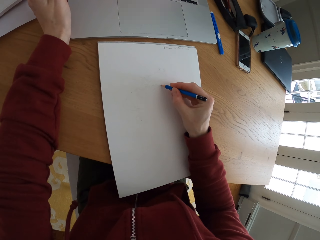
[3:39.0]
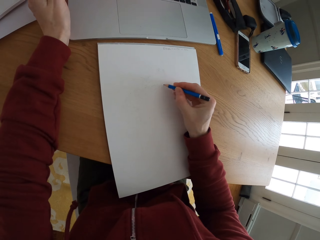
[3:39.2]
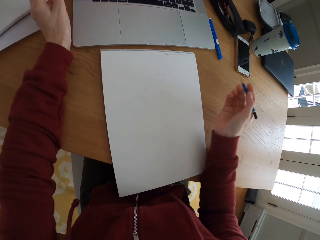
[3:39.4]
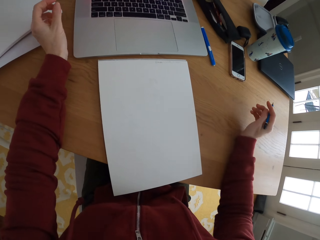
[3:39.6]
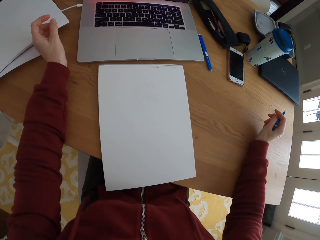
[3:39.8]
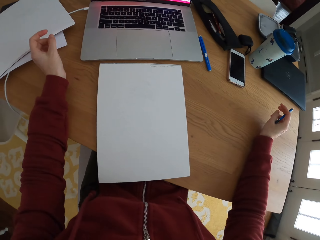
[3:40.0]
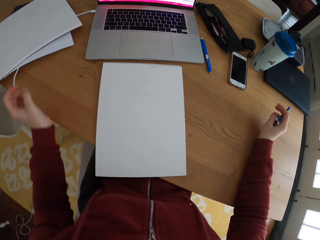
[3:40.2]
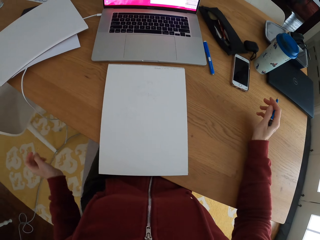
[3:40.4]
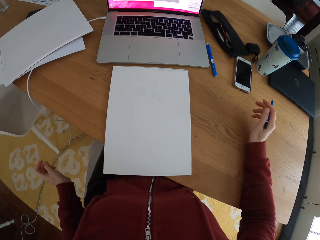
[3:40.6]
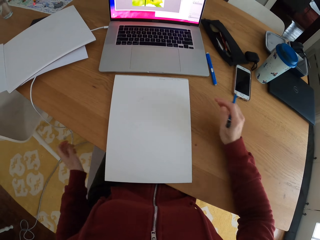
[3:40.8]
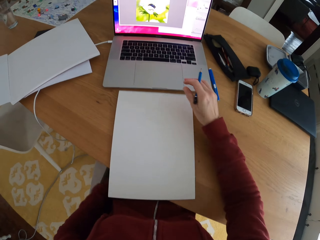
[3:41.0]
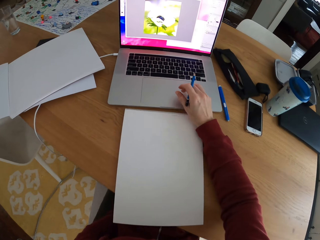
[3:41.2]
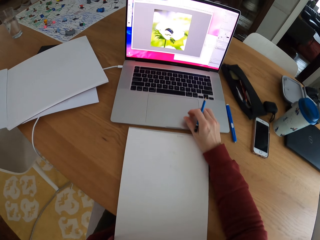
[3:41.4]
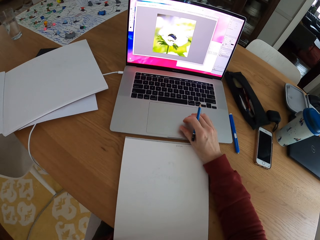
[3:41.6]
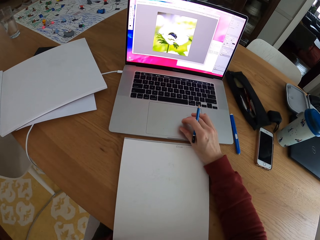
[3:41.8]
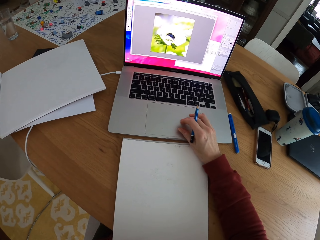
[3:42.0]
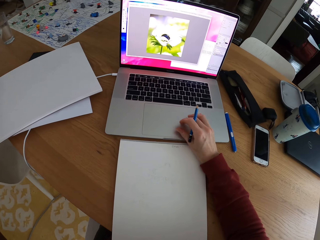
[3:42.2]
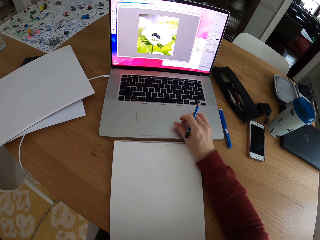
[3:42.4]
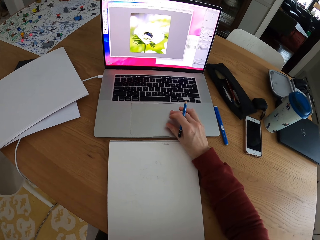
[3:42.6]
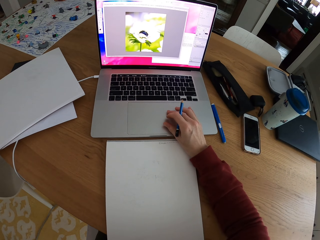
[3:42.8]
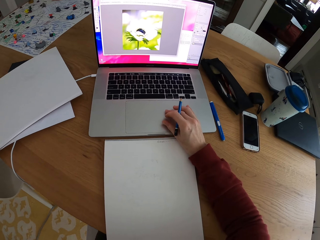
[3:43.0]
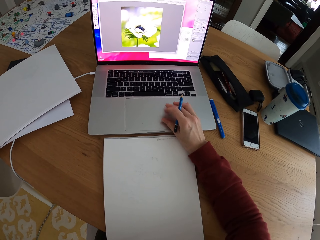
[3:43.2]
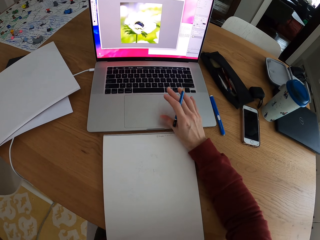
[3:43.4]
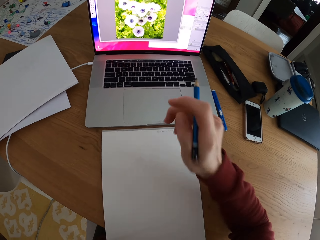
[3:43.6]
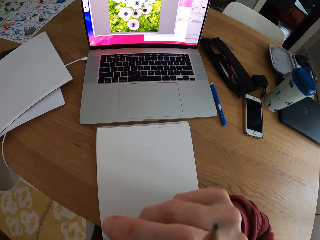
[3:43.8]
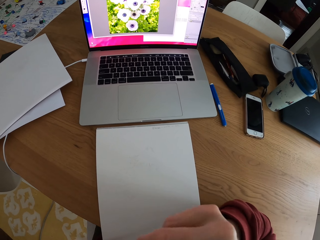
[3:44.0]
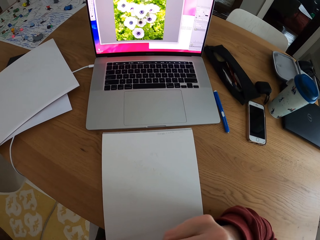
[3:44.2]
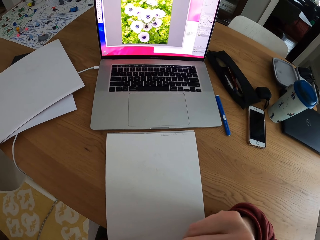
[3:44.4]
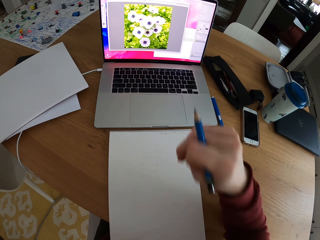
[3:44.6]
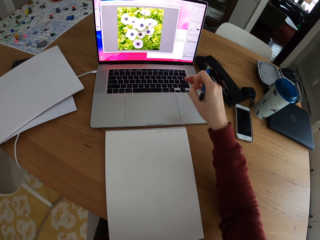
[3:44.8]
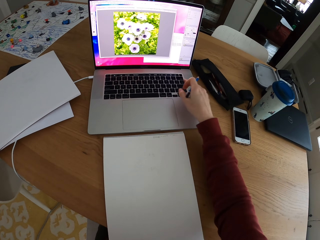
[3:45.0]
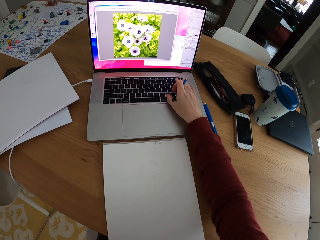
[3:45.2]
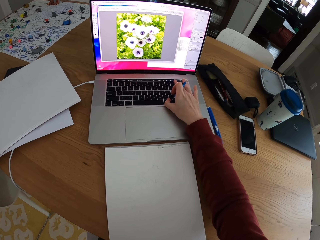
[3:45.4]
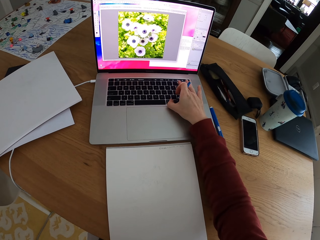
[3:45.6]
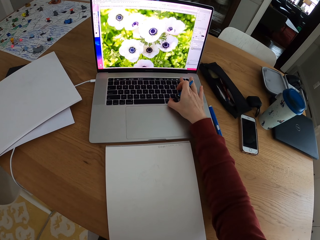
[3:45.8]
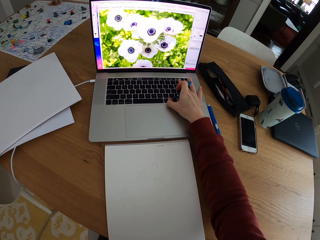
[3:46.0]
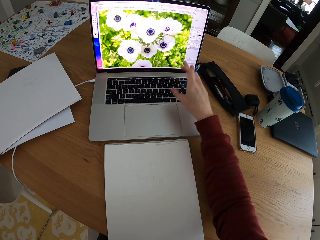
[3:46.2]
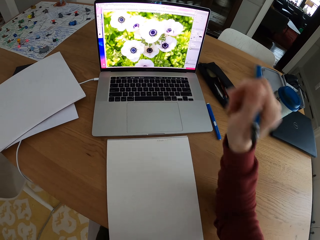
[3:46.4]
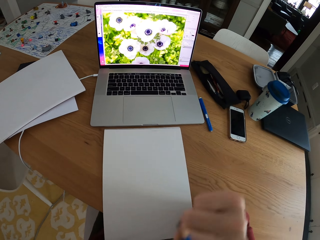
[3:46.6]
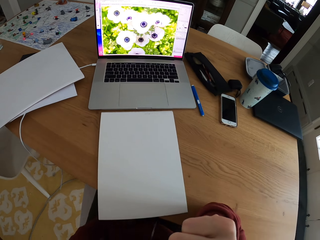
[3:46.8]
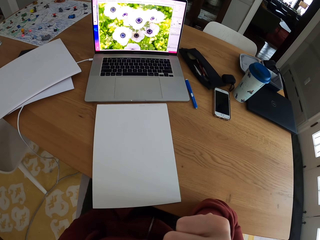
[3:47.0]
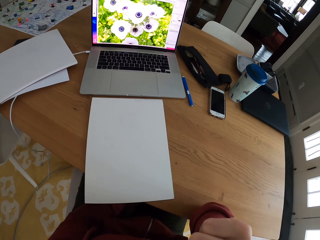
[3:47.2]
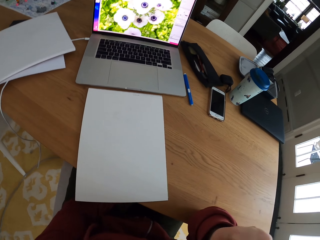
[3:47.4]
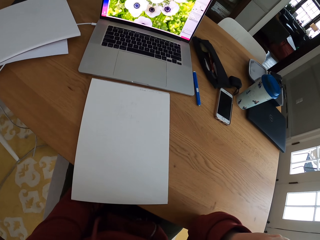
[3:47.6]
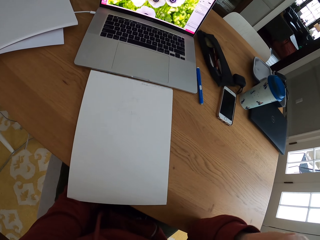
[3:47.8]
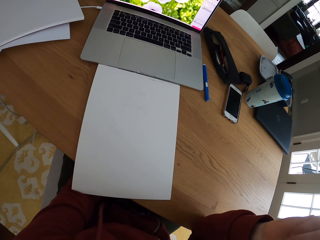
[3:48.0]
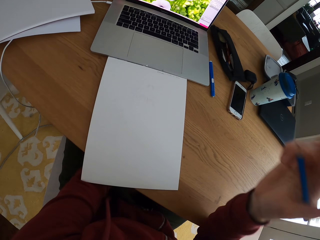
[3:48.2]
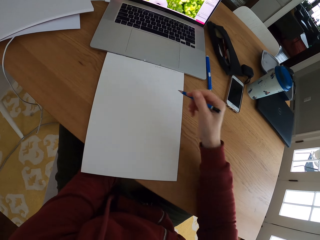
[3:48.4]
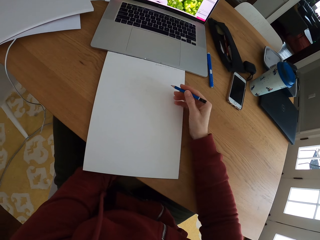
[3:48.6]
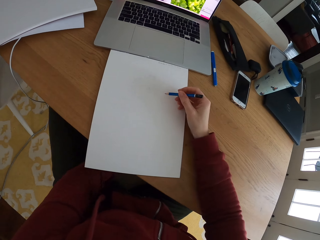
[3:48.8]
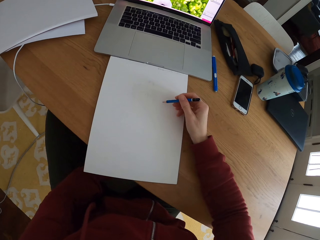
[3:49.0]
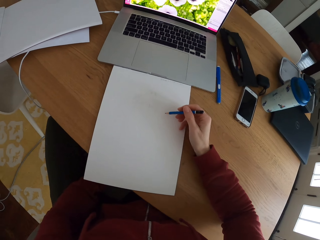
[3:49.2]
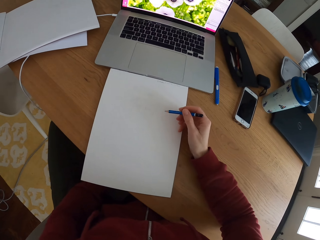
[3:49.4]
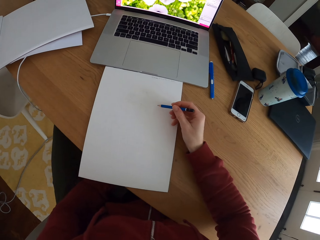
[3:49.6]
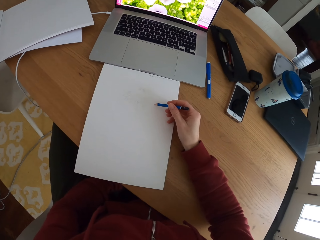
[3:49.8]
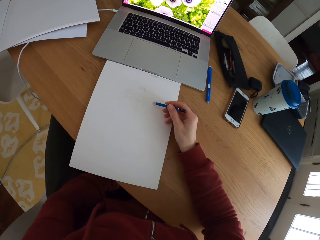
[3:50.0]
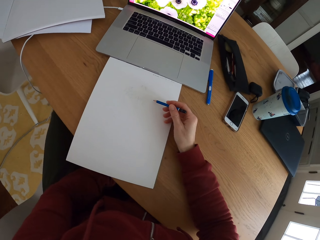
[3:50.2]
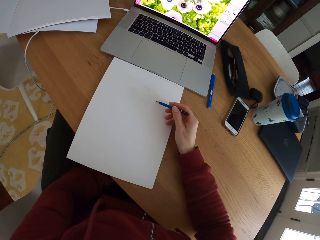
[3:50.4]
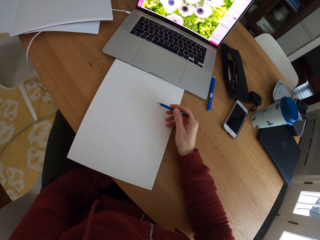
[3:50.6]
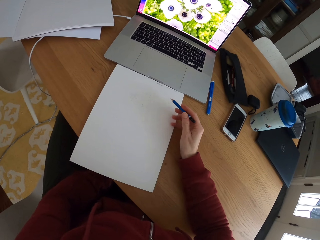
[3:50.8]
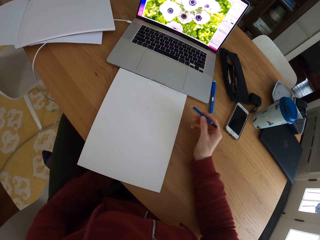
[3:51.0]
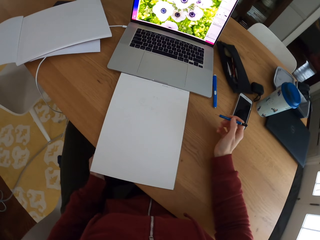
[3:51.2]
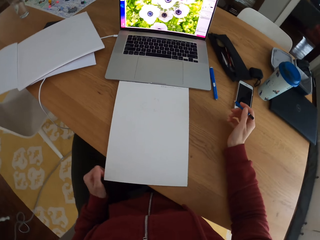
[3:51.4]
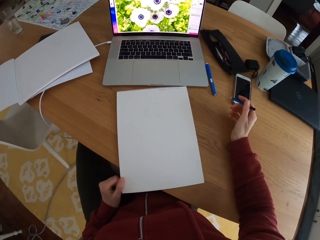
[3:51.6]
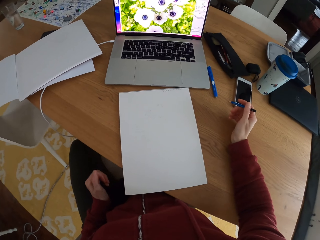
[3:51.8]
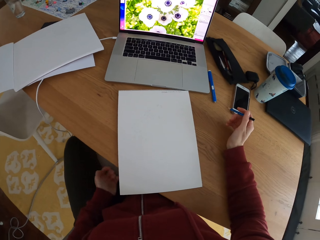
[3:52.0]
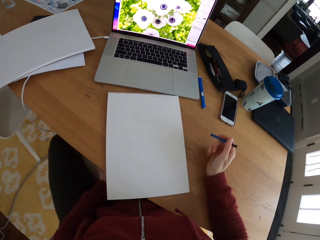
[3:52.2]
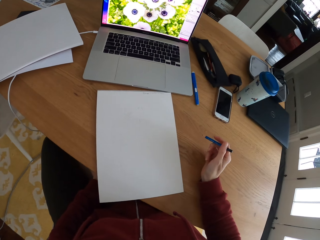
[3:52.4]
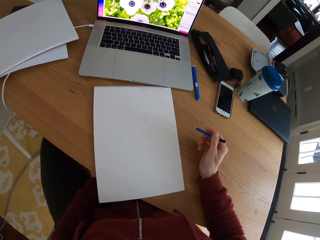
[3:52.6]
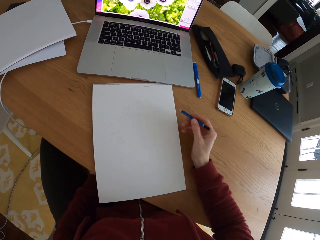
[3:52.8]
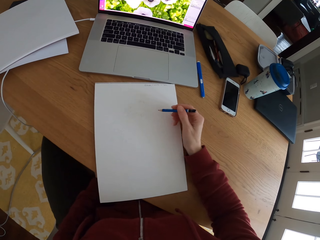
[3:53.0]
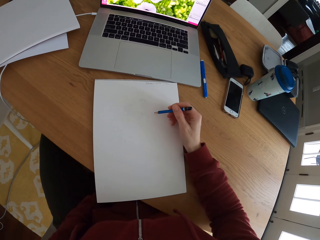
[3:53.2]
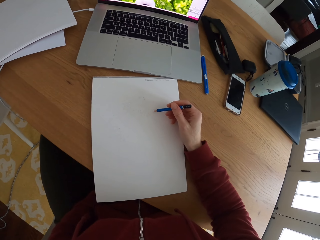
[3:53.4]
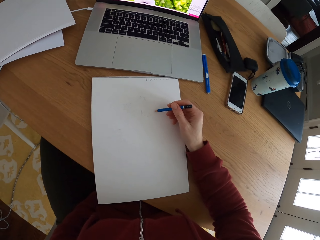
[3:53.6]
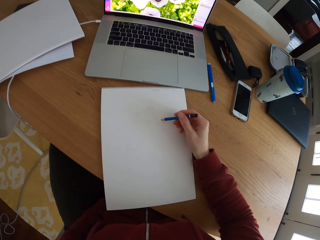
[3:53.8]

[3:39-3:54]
The camera wearer draws something on a piece of paper with a pencil. They move the hand holding the pencil, stop to draw something on the piece of paper, lower the left hand and operate the laptop. They scroll the screen of the laptop with the figure. They touch the face and operate the laptop. They type something on the keyboard. They touch the face, remove the hand on the keyboard, stare at the laptop and place a hand on the drawing book. They point the pencil on the piece of paper and remove the pencil on the piece of paper. They move the drawing book and move the hand holding the pencil.

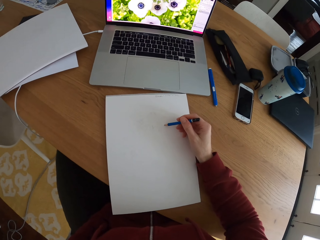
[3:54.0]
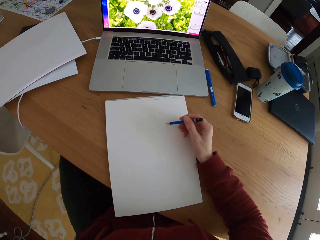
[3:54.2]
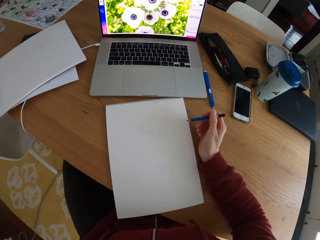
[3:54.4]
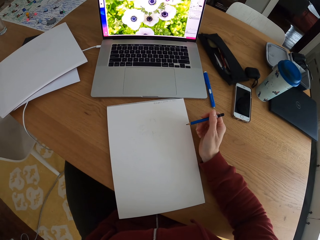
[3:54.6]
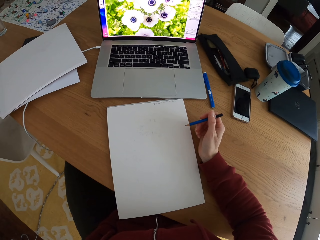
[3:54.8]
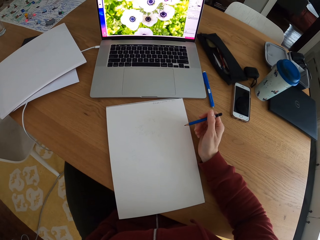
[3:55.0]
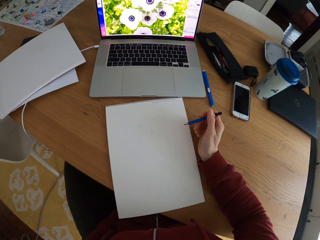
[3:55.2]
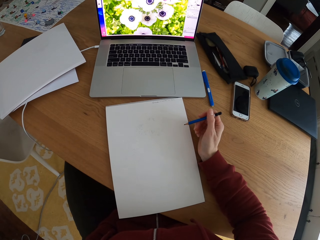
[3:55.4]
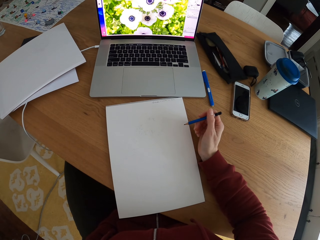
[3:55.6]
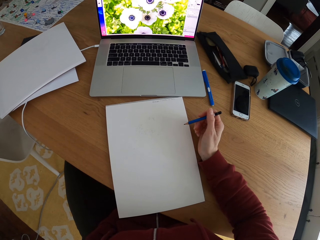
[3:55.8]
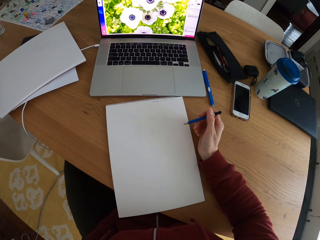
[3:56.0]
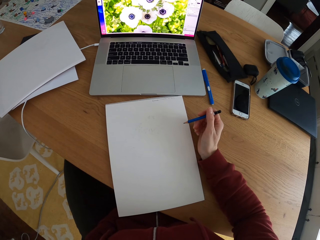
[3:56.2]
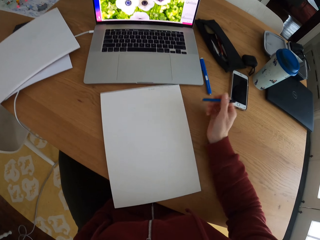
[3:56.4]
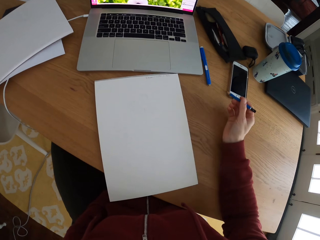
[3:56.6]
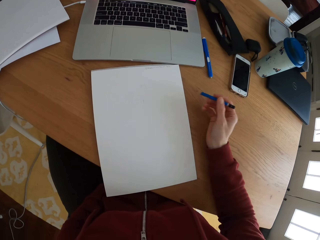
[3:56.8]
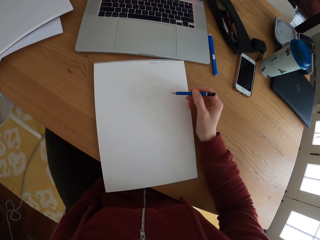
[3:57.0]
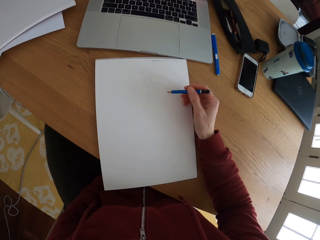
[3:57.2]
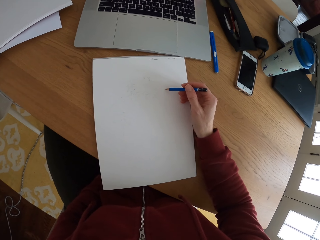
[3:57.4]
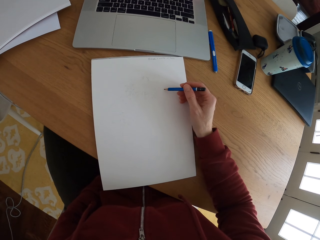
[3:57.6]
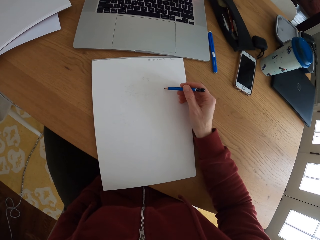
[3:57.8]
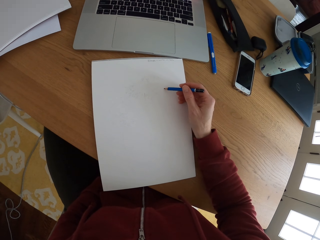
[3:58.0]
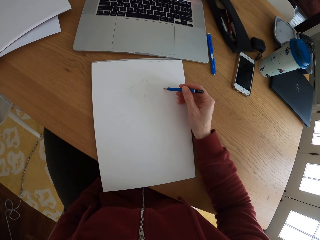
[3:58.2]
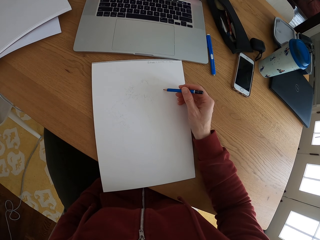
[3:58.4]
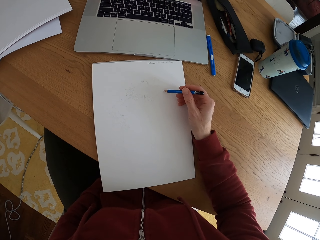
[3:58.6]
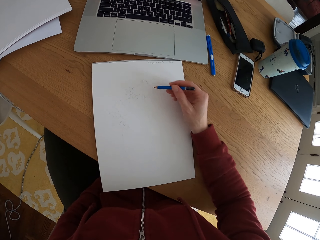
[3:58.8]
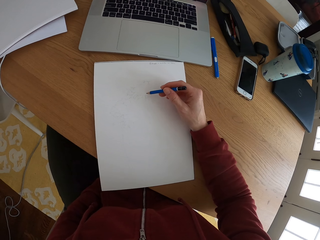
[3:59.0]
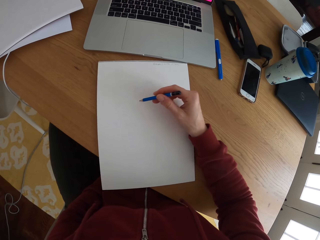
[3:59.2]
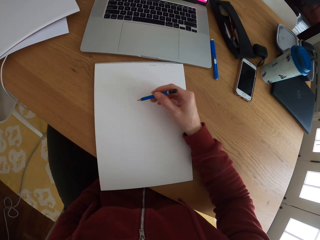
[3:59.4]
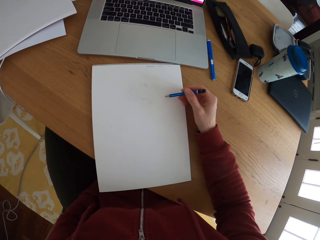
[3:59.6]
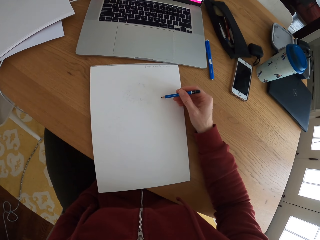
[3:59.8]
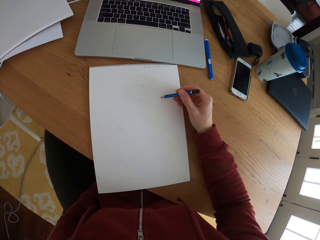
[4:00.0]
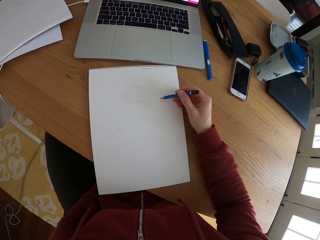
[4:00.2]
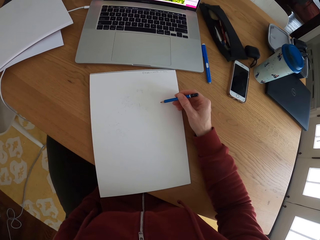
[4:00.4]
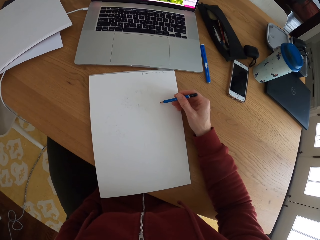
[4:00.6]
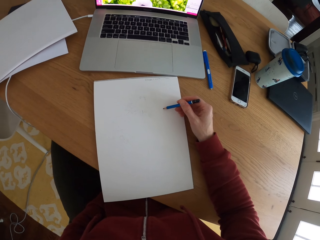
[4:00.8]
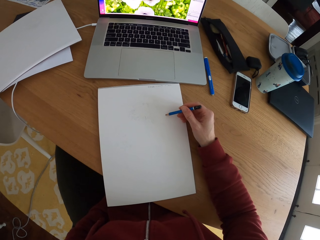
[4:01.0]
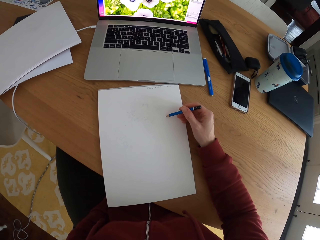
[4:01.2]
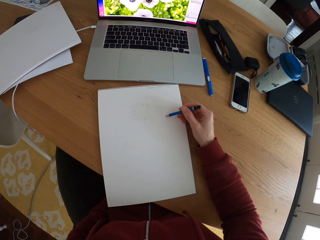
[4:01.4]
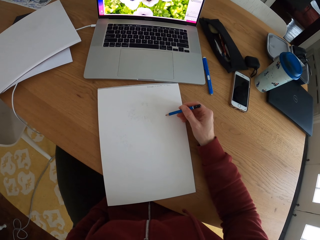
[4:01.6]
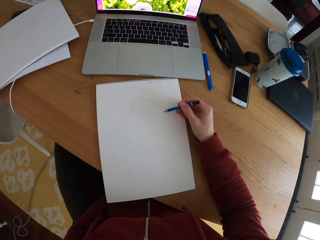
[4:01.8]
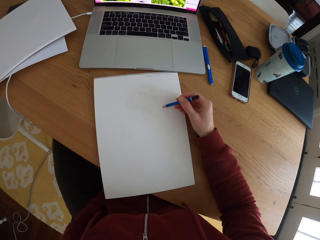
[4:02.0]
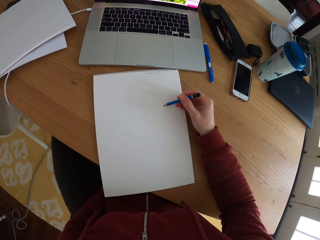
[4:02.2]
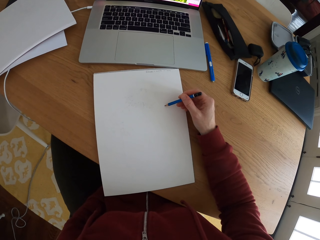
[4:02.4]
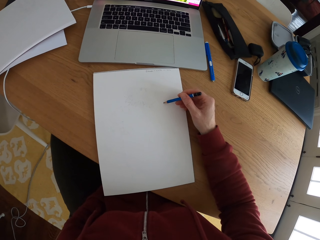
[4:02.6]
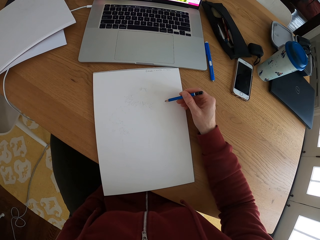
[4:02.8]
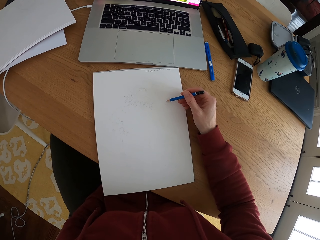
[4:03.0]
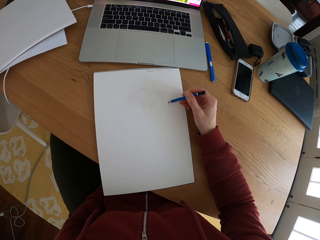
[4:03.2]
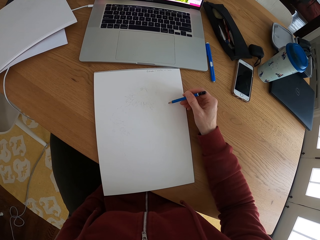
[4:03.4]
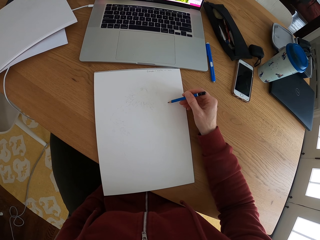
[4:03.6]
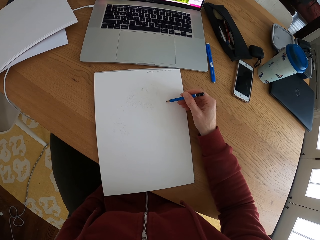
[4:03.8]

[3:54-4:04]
The camera wearer stares at the laptop. They point the pencil on a piece of paper and remove the pencil on the piece of paper. They draw a sketch with the pencil on the piece of paper.
